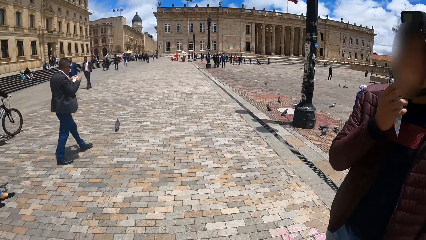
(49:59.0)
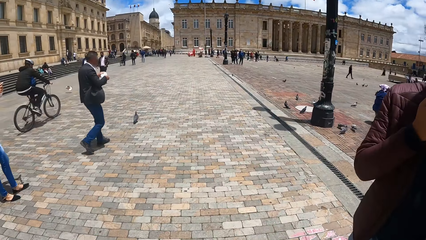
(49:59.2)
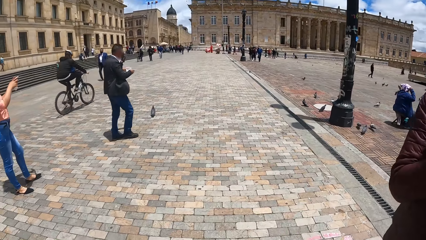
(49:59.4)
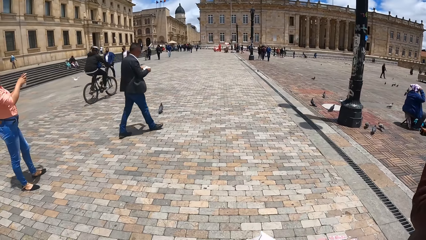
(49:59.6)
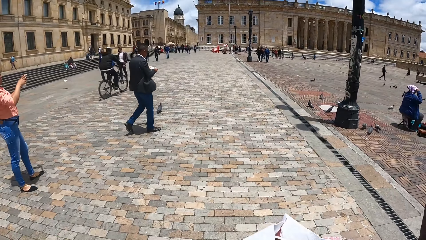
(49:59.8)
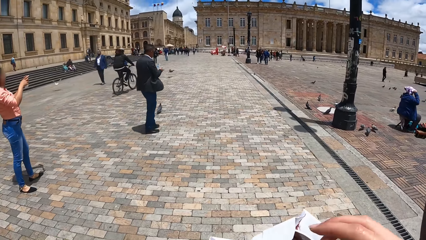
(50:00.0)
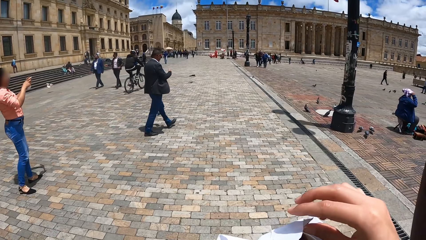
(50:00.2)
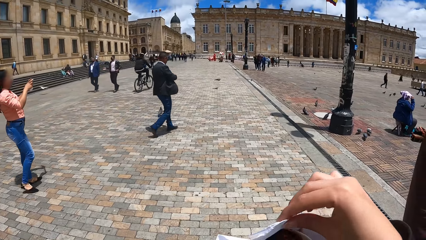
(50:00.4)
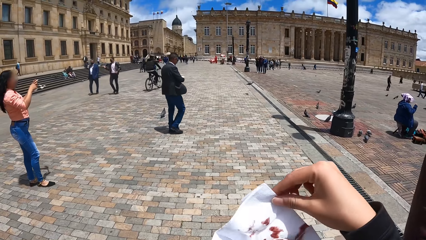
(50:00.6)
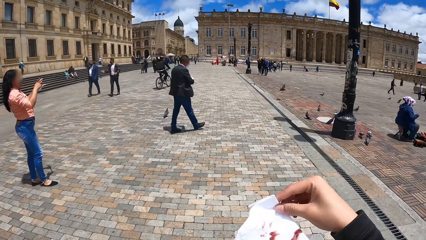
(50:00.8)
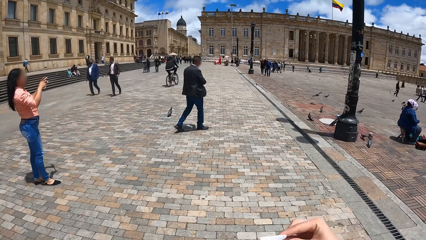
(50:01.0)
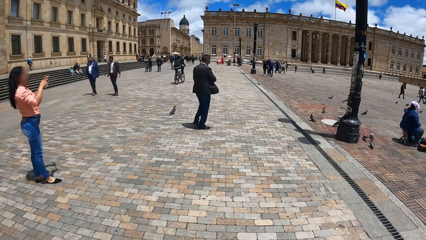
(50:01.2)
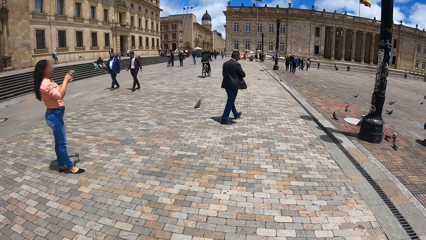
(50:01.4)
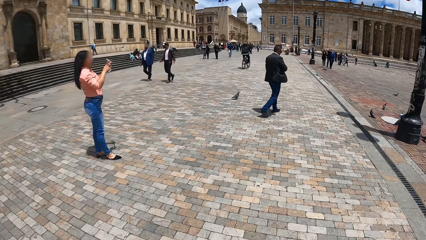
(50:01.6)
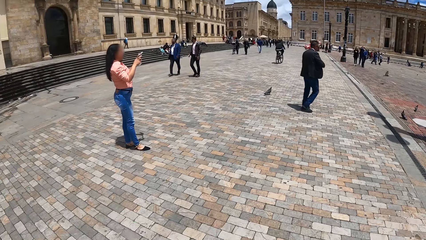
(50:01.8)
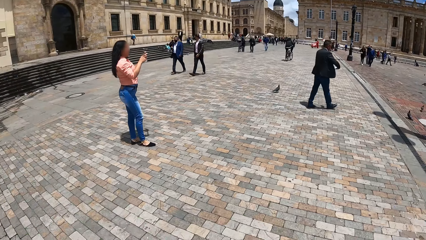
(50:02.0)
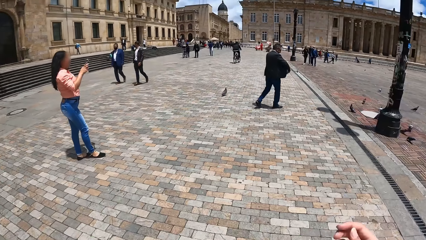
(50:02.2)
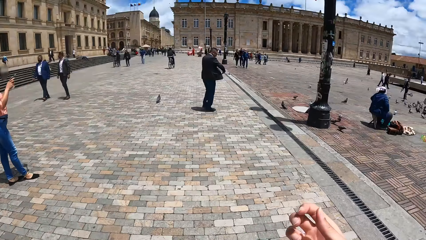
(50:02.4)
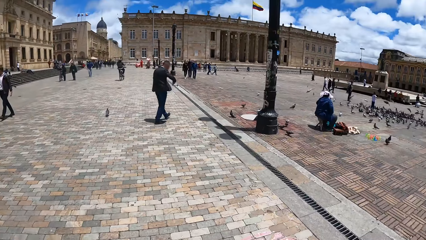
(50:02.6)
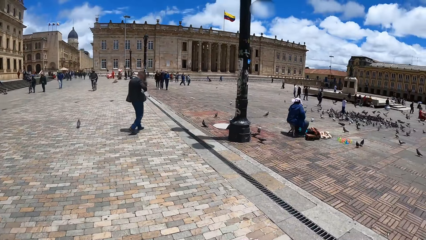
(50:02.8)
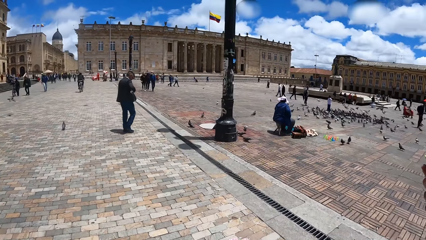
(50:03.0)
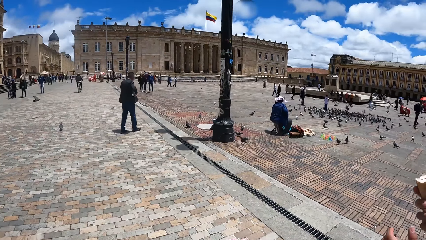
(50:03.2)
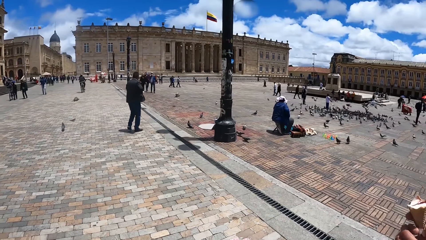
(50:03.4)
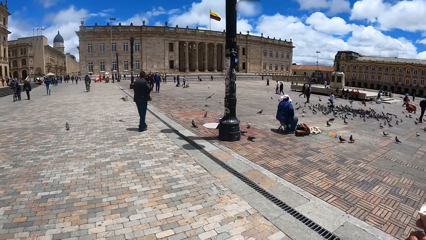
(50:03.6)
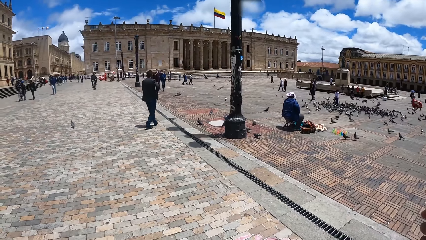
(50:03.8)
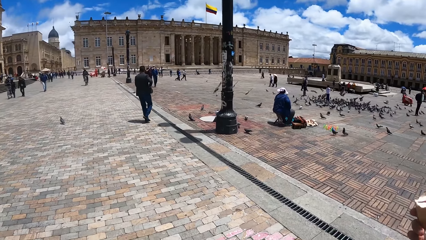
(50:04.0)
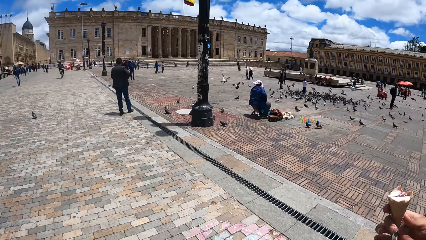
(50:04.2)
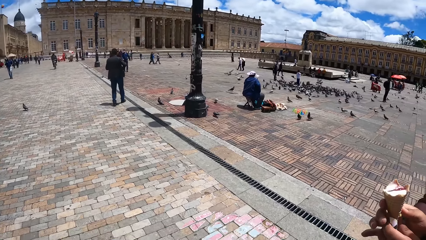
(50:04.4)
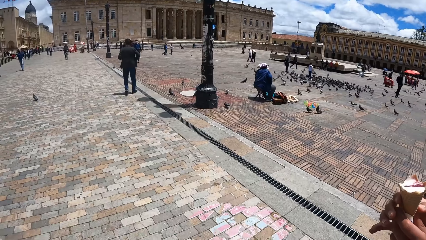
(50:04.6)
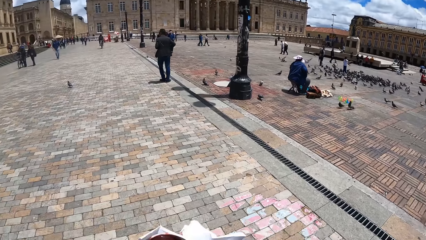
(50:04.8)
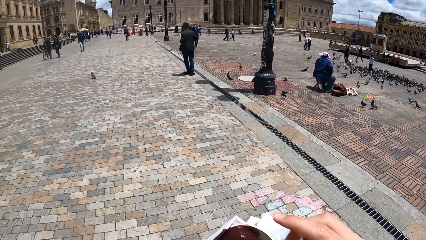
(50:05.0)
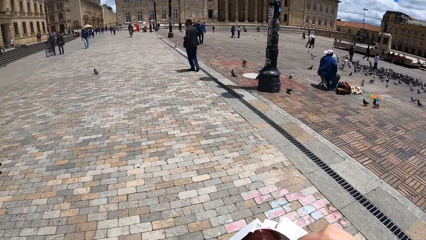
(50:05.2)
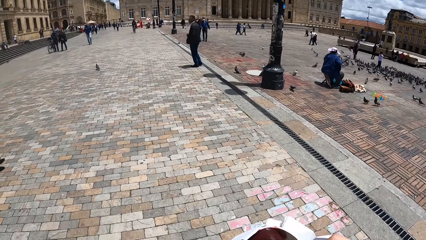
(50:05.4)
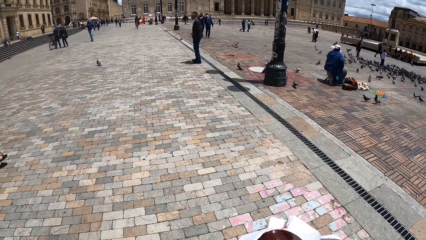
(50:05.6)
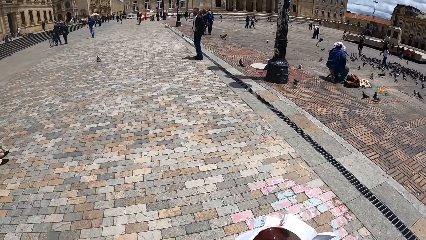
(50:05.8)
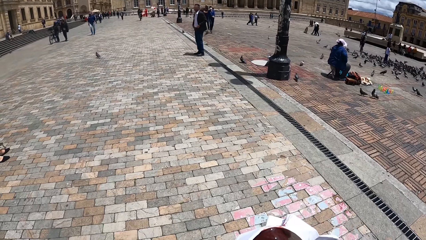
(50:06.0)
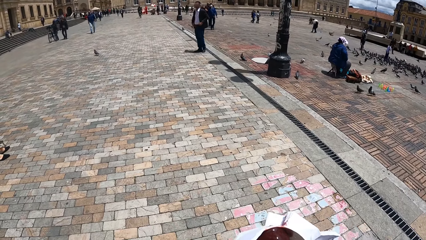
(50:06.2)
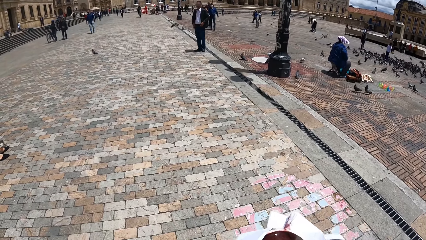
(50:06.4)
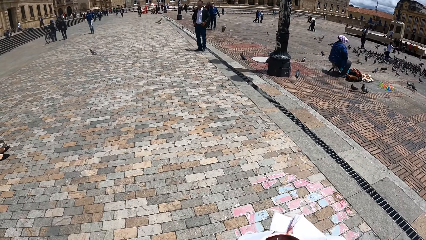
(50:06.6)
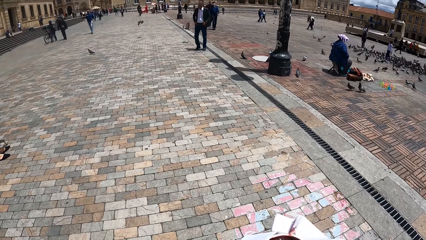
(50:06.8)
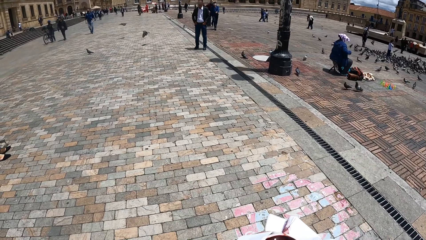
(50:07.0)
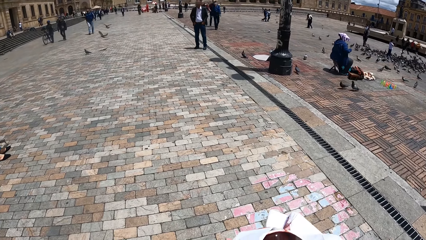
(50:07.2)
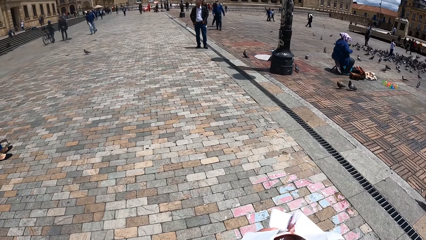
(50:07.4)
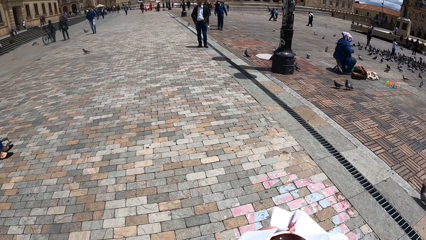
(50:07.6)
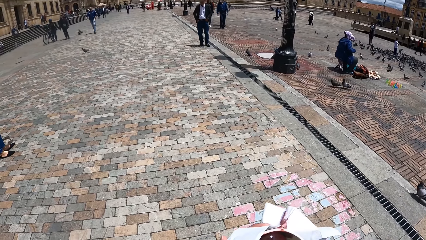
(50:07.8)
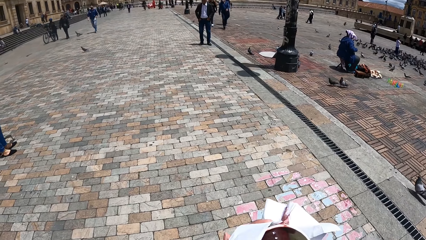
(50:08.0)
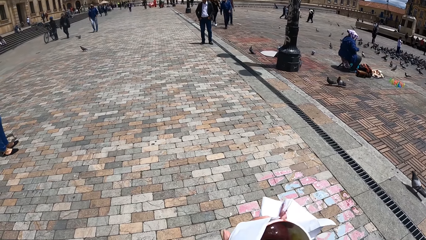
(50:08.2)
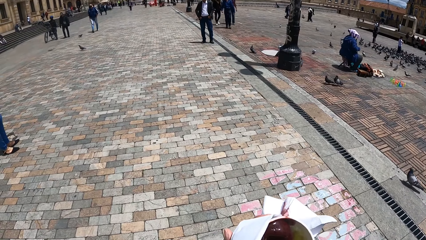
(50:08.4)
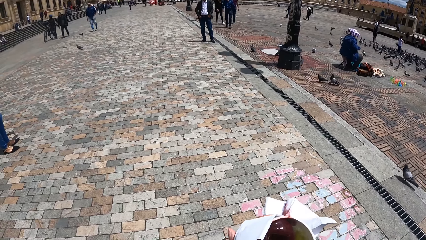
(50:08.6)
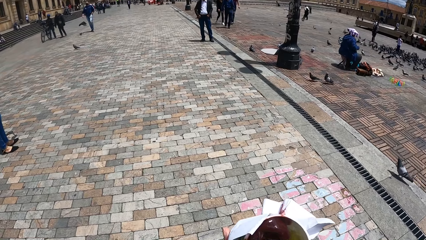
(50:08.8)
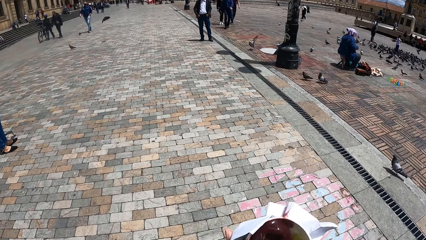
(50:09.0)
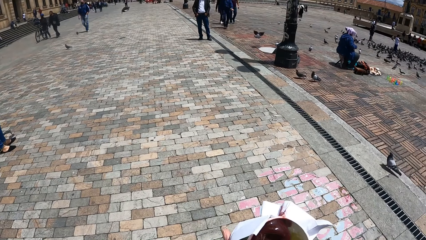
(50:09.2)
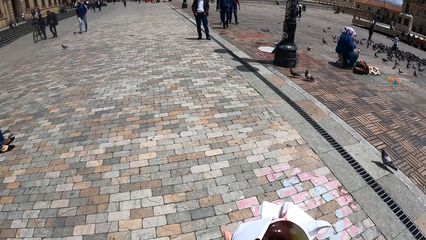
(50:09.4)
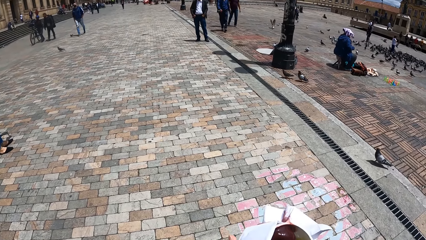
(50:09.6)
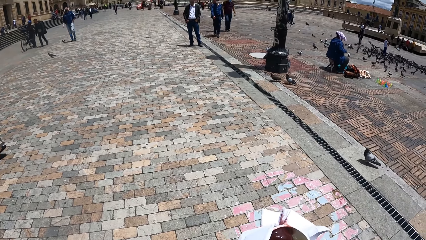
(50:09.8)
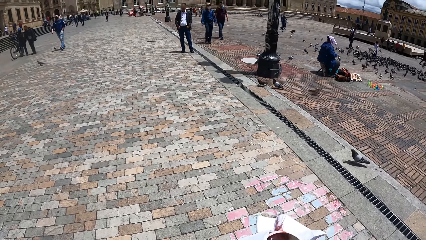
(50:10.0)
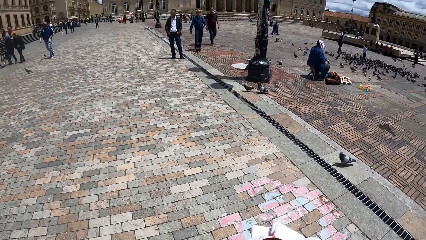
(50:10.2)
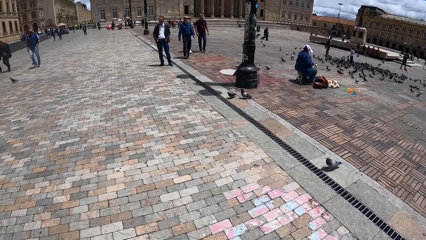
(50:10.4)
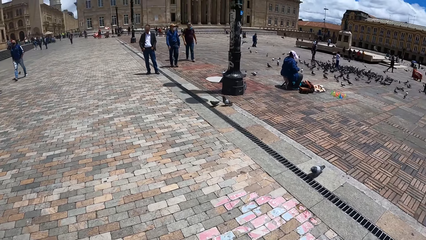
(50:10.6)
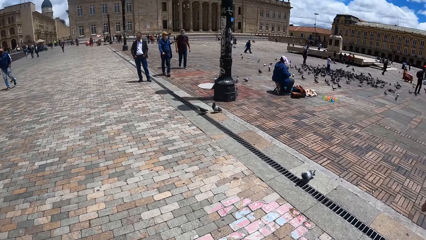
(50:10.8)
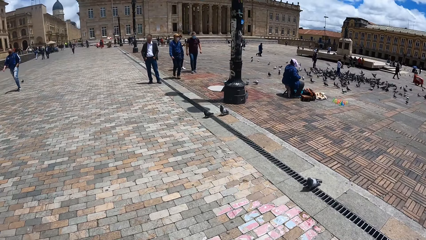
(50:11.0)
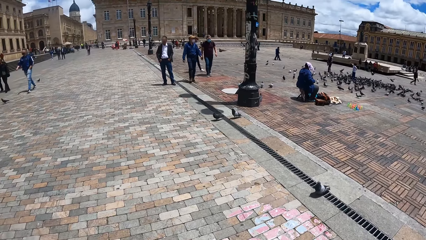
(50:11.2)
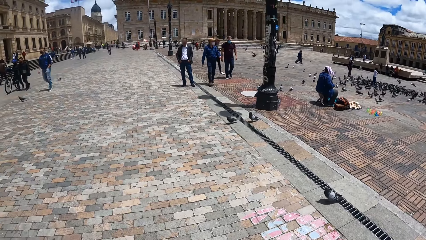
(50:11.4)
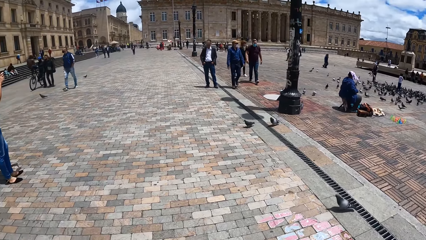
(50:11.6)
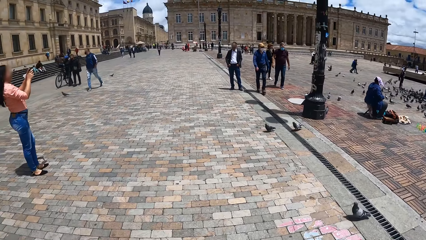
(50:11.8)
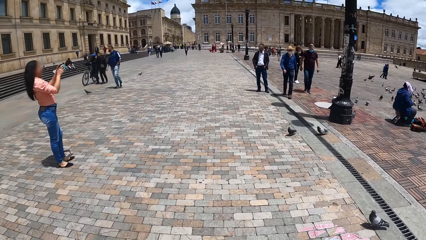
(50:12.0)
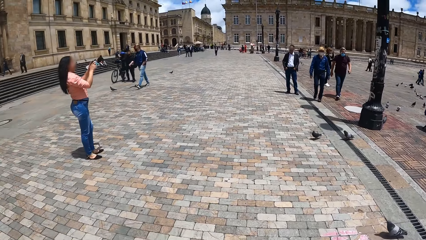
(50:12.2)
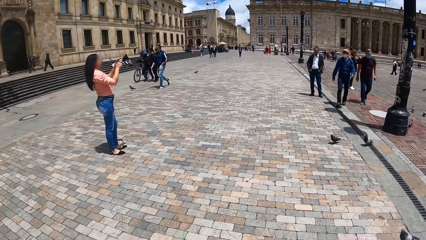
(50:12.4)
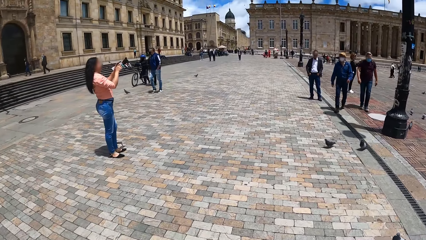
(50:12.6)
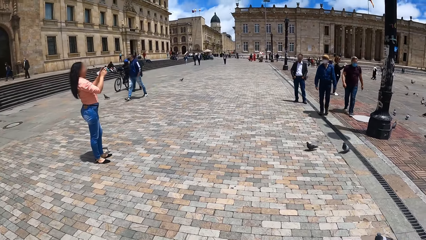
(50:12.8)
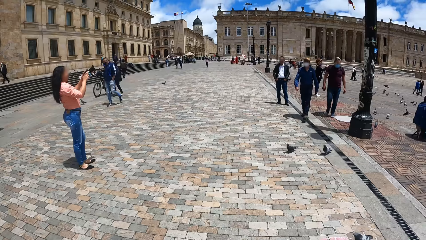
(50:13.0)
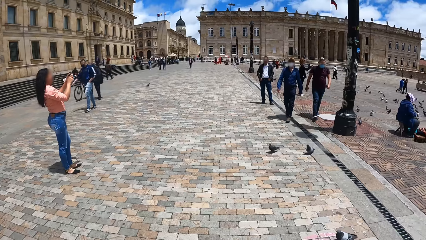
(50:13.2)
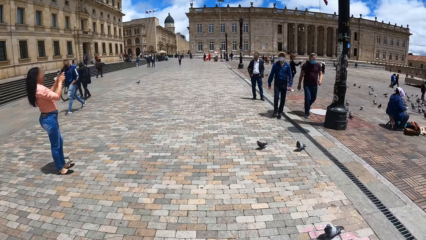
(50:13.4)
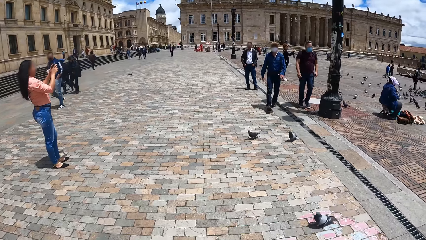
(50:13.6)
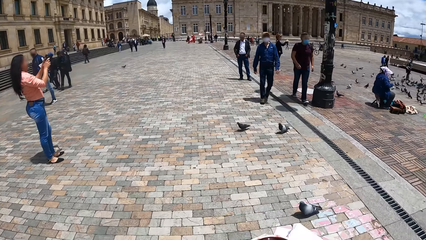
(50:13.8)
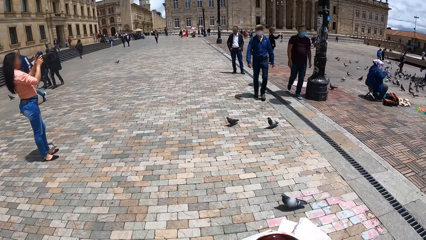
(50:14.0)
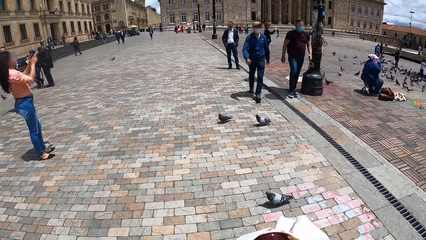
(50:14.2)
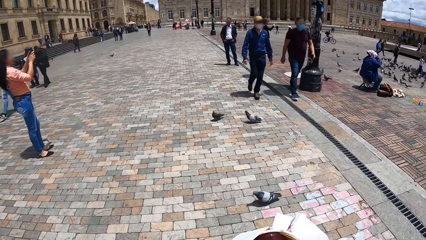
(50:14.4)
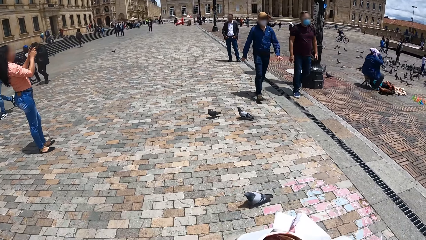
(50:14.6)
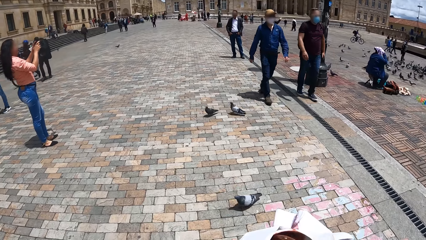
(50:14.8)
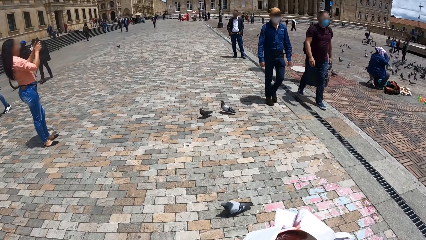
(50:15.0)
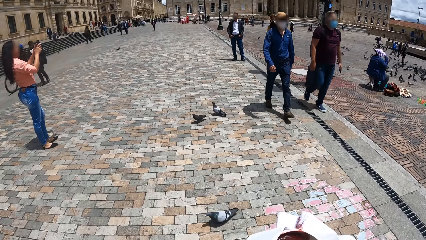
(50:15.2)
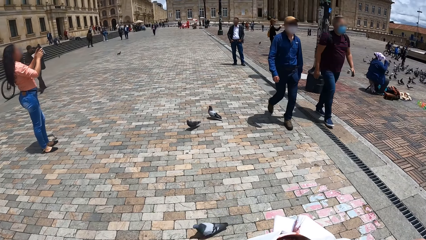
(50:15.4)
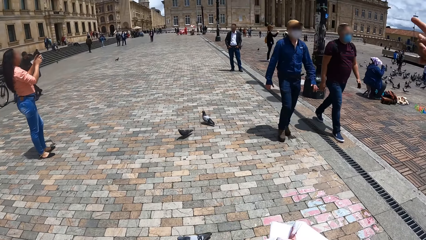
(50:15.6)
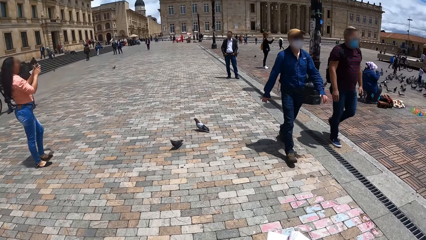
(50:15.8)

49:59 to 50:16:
The camera wearer eats a snack. They unwrap the ice cream. They look around the sidewalk.
